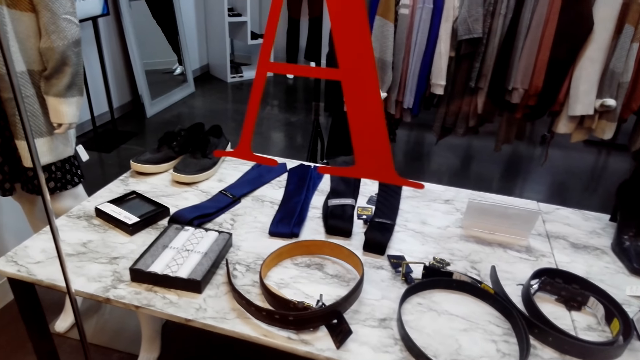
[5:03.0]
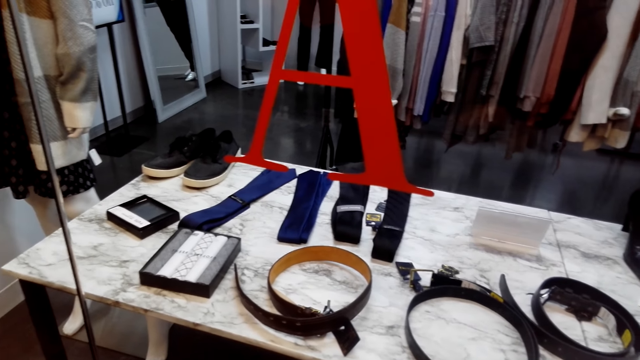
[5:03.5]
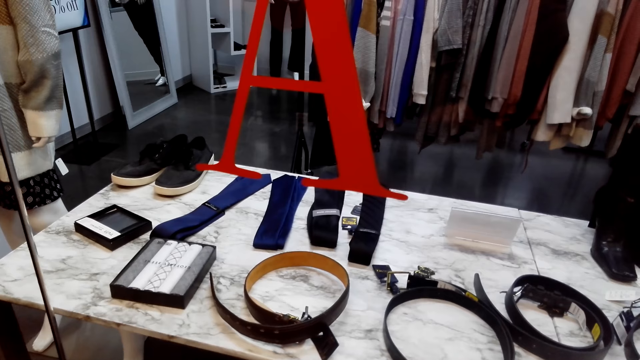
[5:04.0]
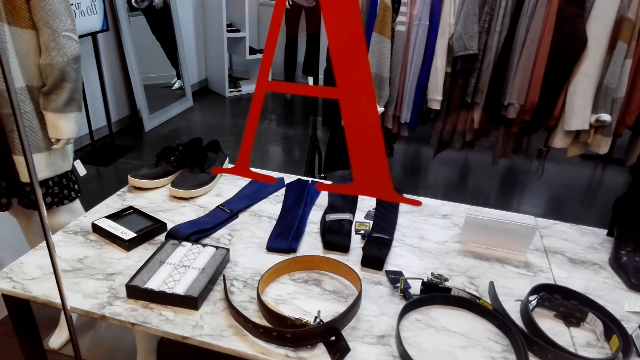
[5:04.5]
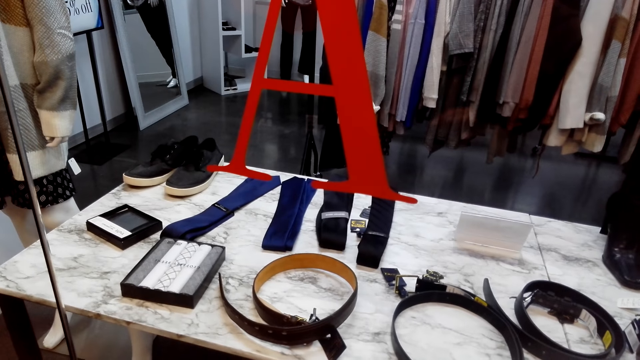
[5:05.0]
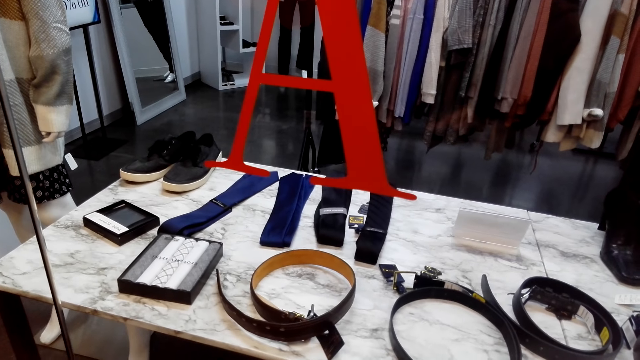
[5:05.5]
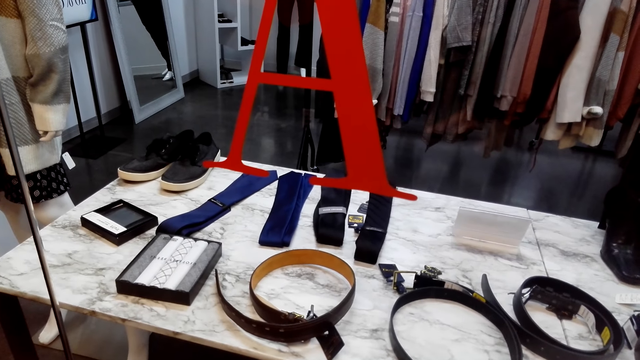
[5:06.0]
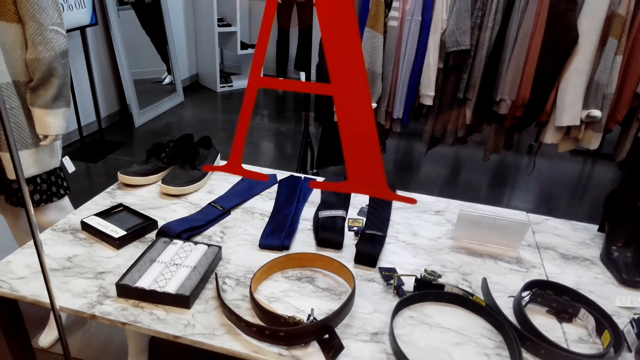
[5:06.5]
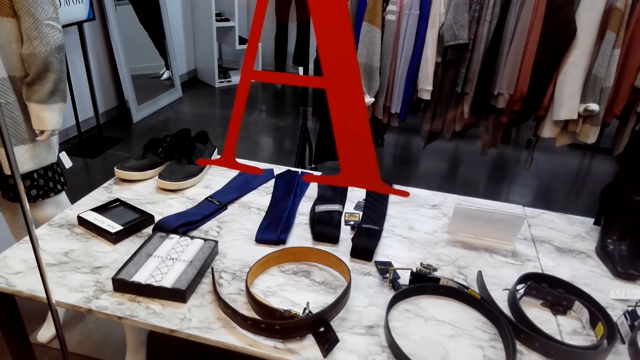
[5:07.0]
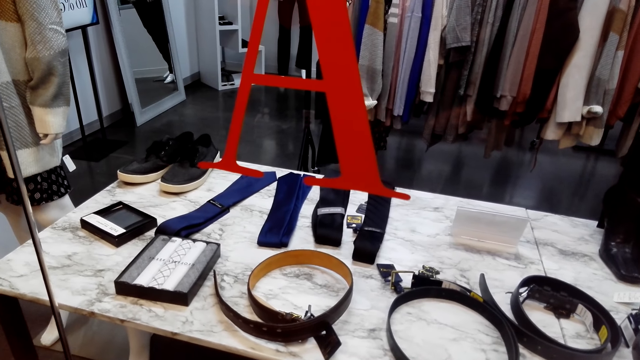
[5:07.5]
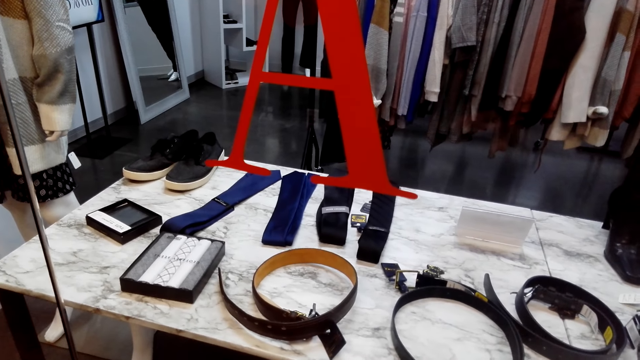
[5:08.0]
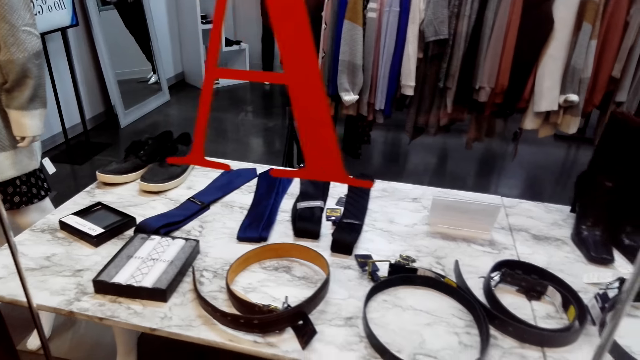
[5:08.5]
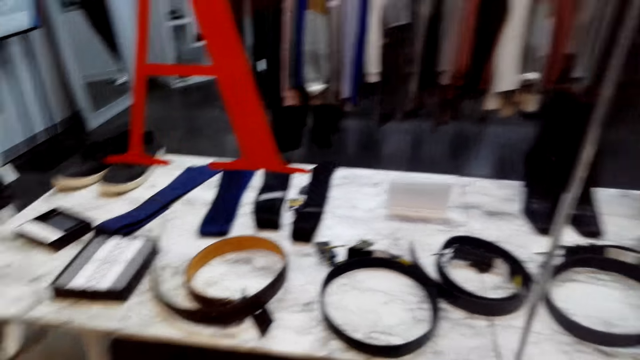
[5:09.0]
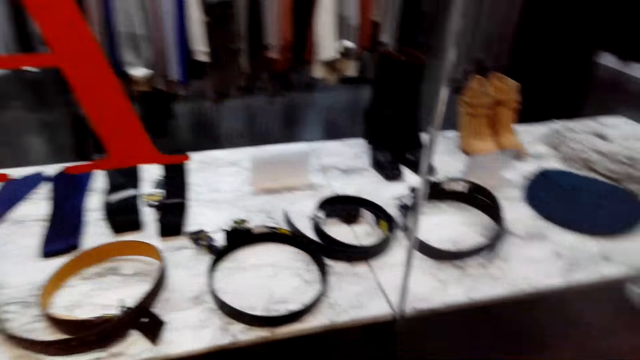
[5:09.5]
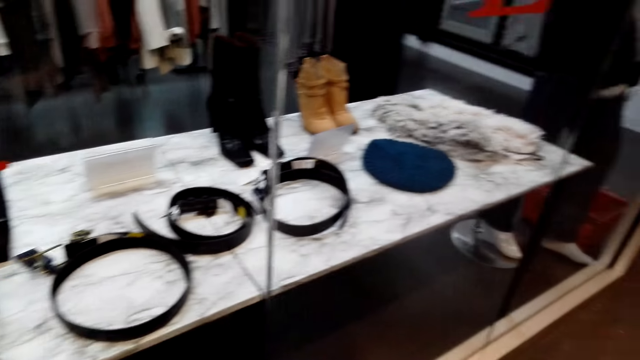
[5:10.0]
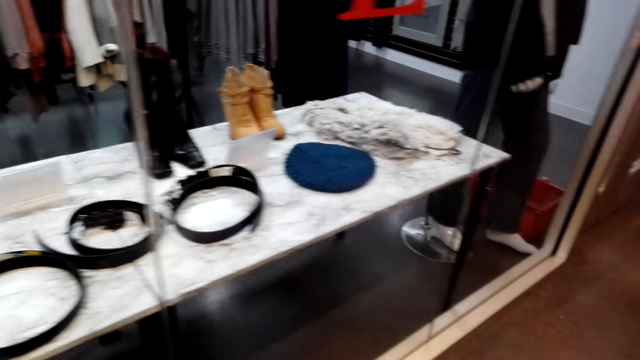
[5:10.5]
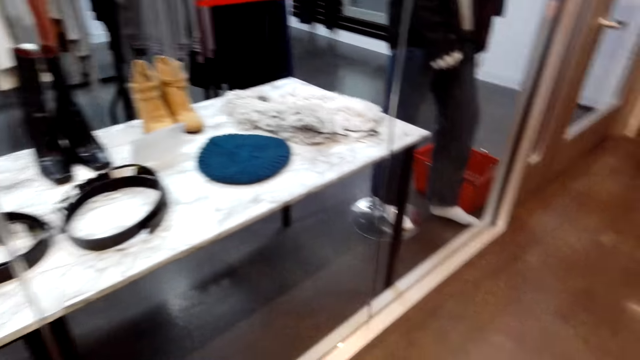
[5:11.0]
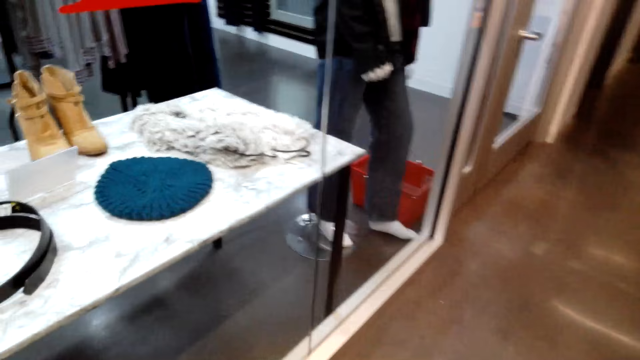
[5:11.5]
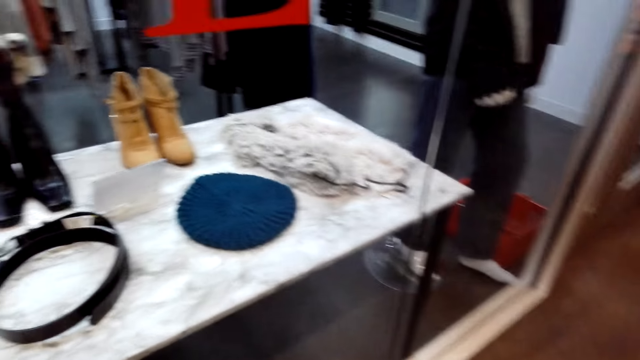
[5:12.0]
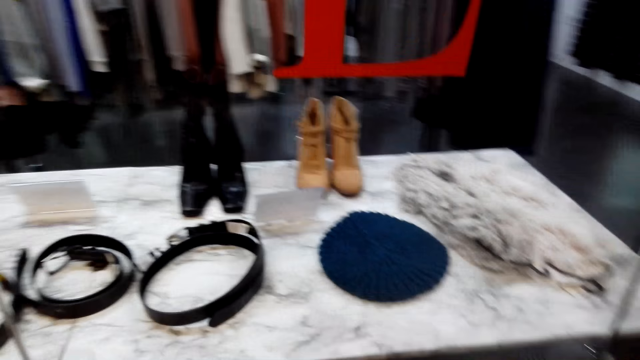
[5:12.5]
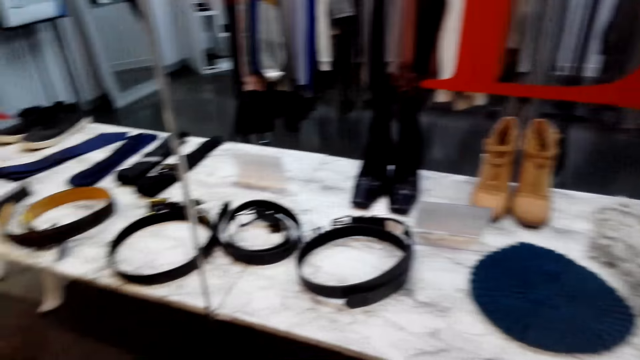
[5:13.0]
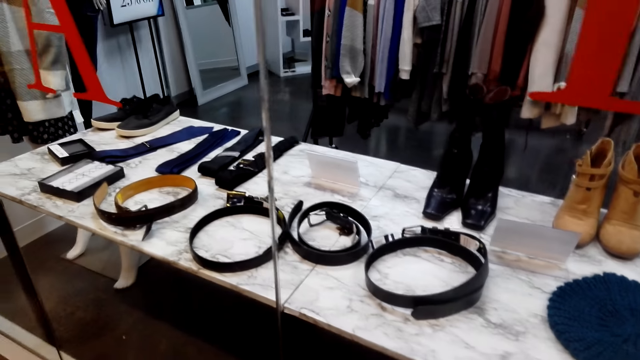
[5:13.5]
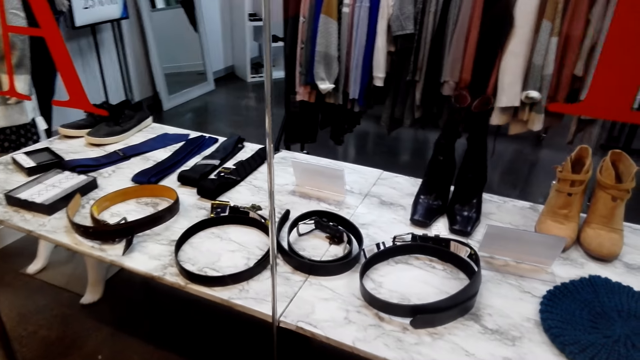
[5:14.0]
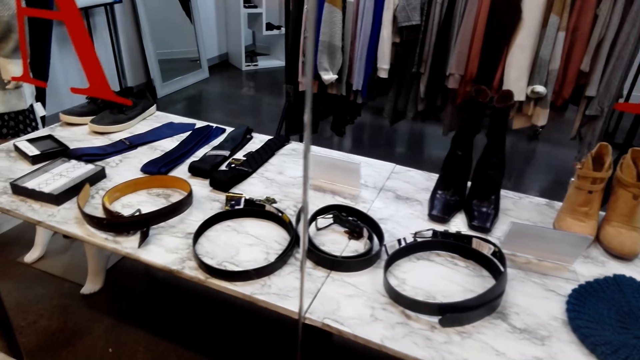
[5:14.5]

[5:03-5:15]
The camera wearer walks around.

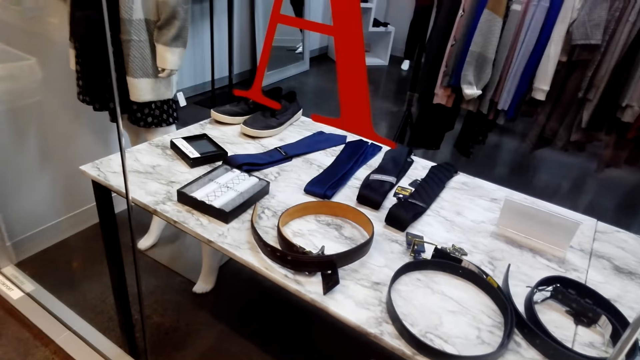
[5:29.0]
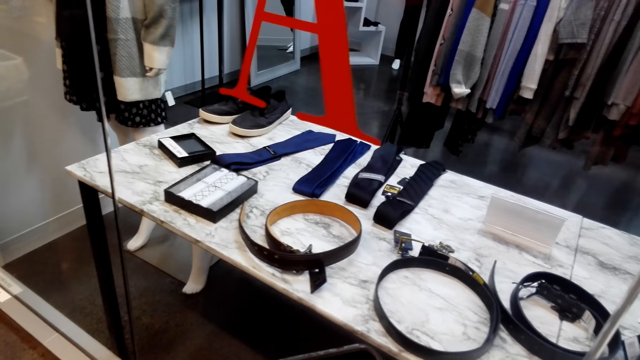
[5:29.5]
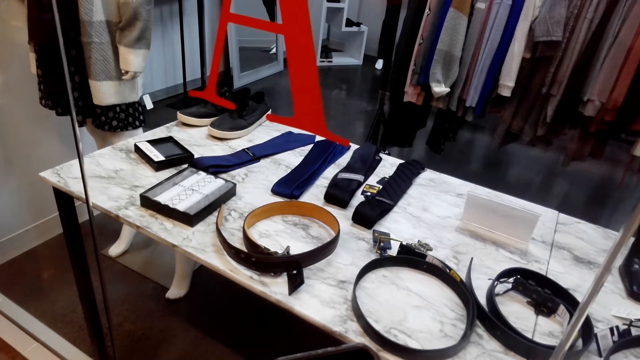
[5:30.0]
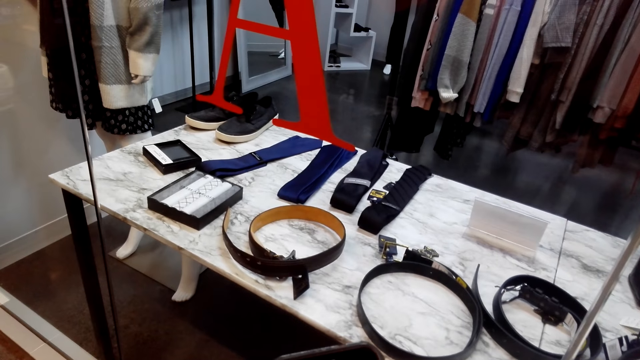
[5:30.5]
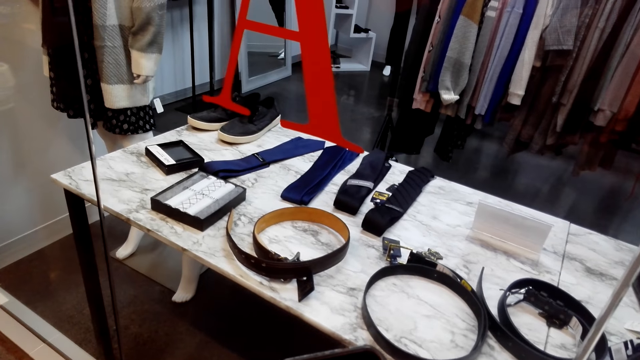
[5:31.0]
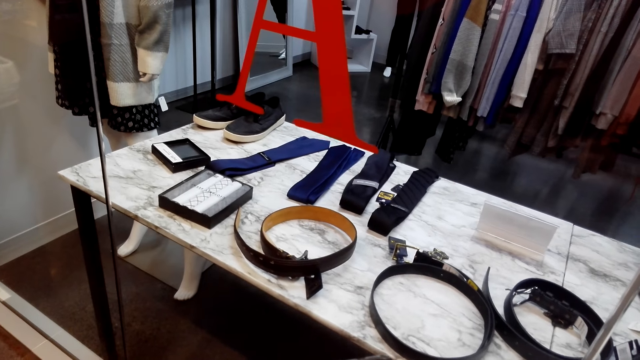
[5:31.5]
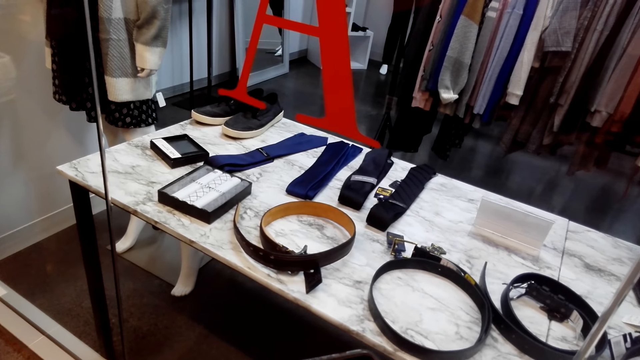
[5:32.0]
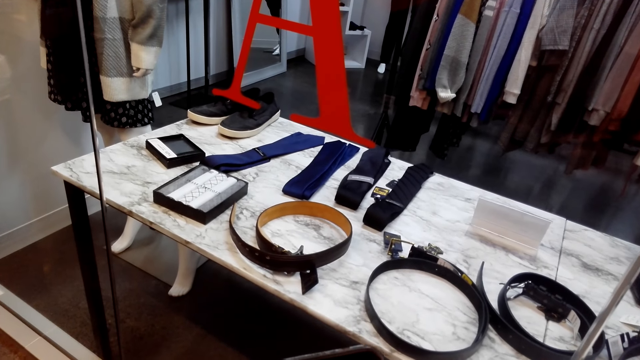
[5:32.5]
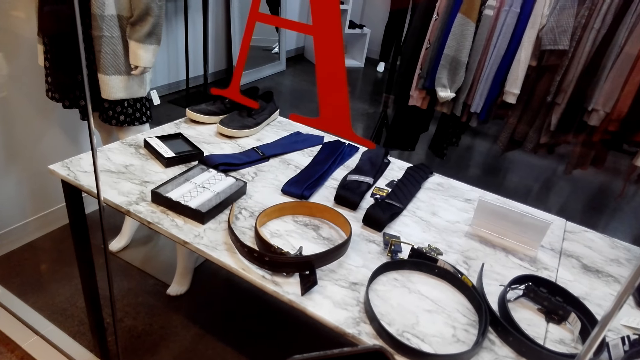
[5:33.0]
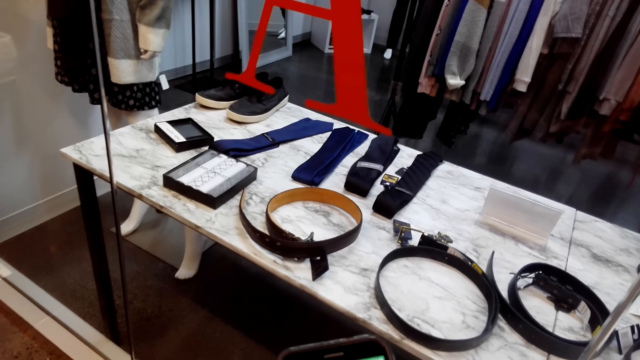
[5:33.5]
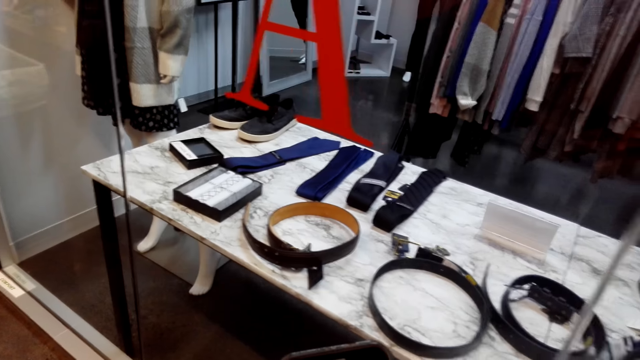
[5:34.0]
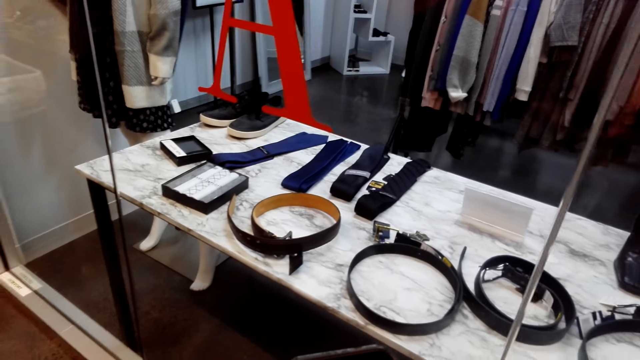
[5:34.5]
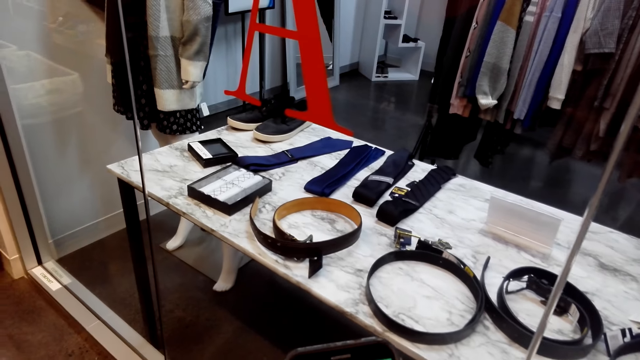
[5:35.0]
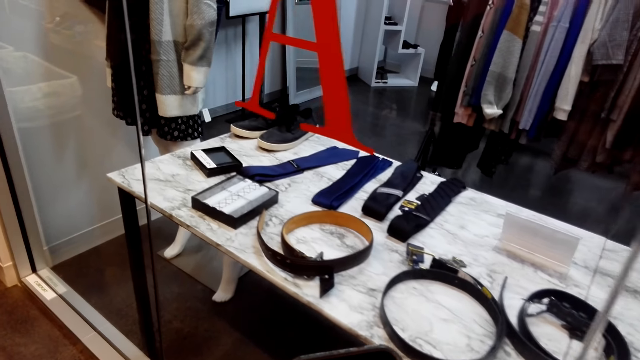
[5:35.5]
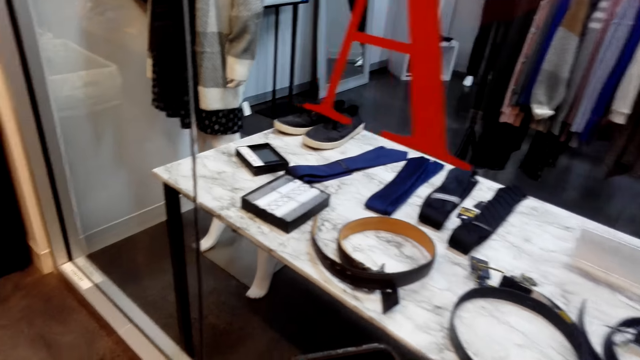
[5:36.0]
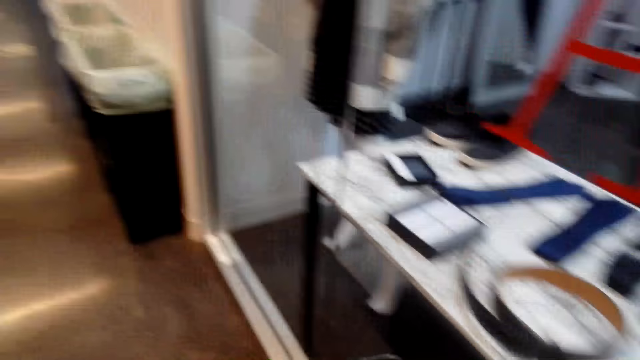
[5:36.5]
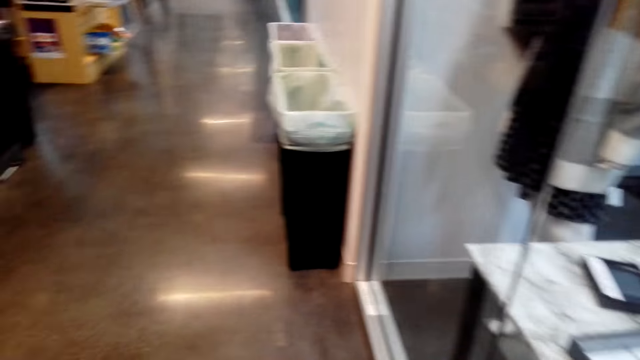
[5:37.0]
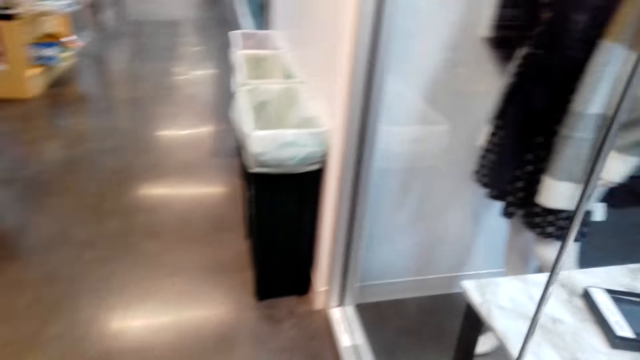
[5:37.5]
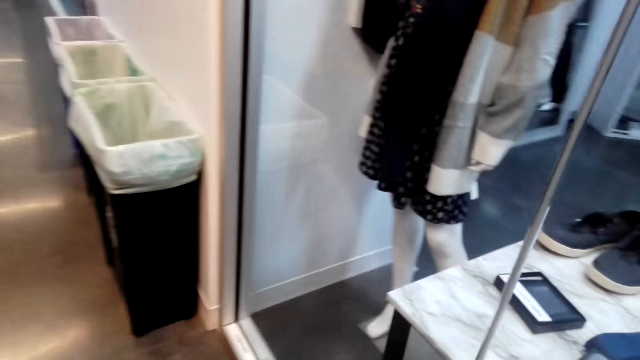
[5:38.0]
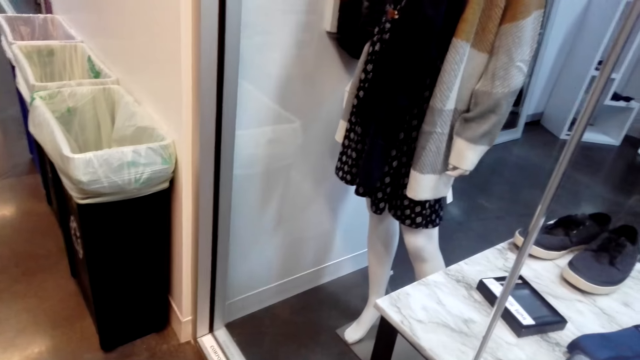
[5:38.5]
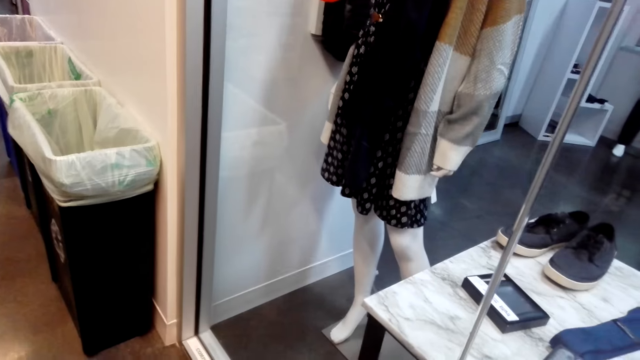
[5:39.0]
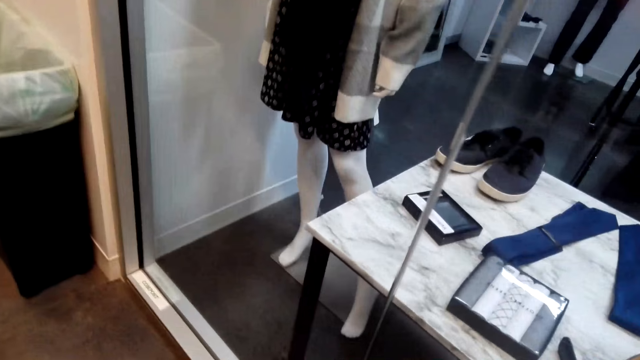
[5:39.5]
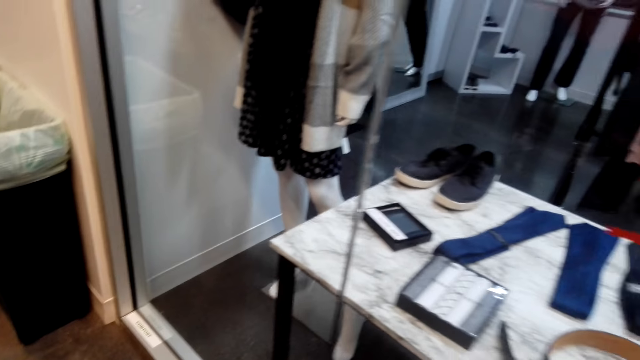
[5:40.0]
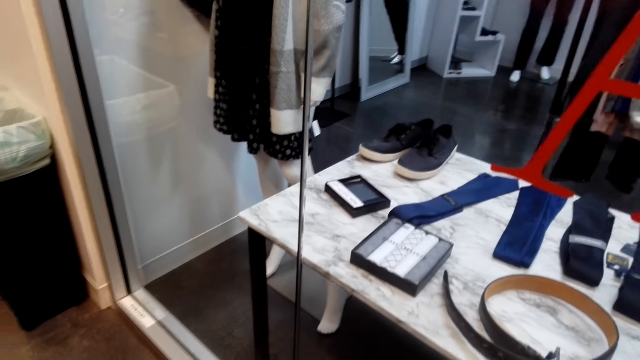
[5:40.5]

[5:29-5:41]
The camera wearer uses the phone. They walk around.
